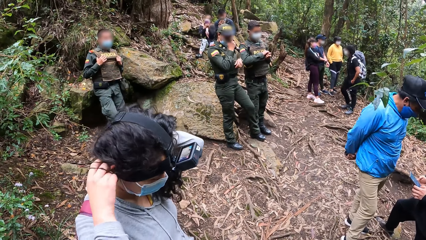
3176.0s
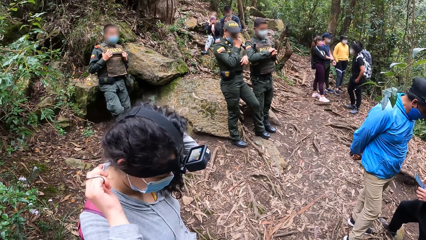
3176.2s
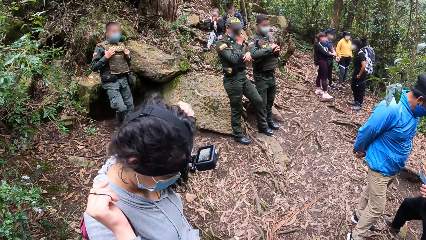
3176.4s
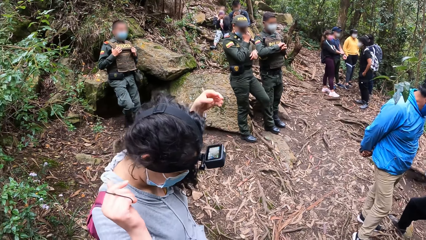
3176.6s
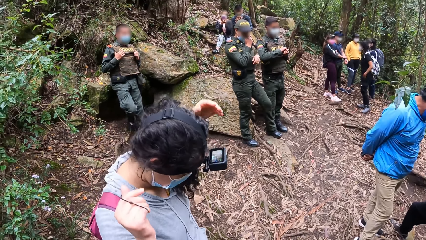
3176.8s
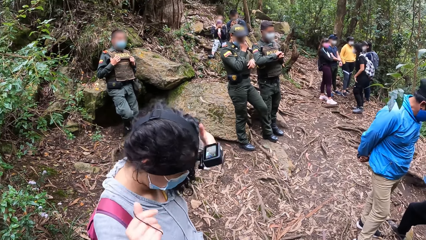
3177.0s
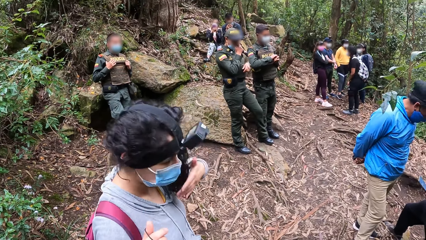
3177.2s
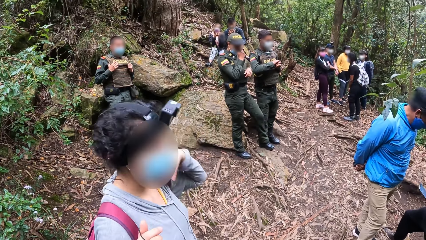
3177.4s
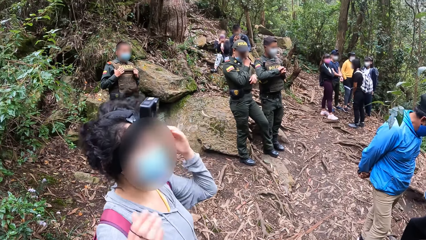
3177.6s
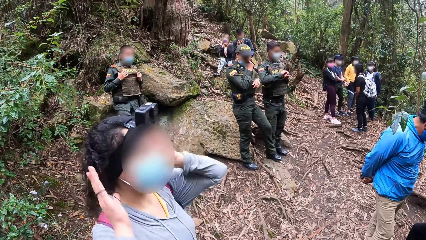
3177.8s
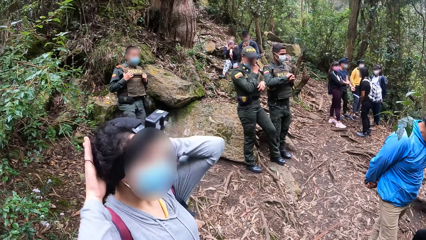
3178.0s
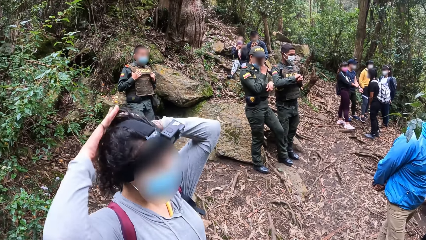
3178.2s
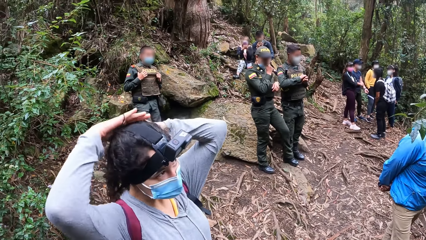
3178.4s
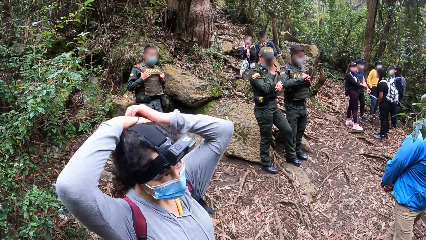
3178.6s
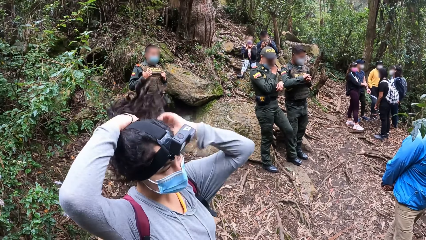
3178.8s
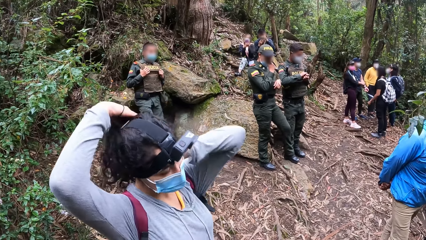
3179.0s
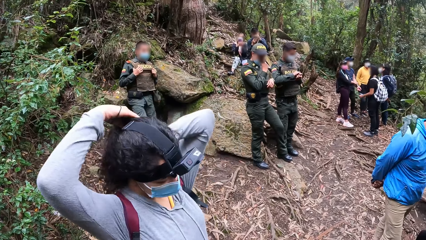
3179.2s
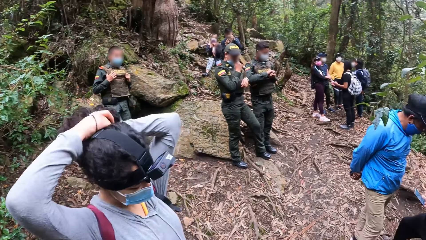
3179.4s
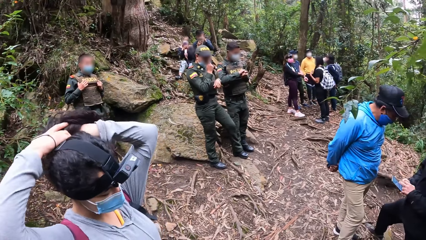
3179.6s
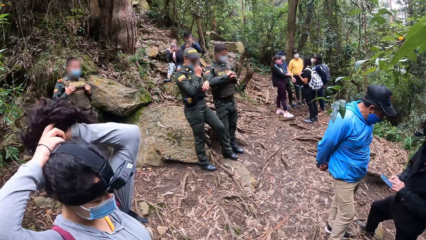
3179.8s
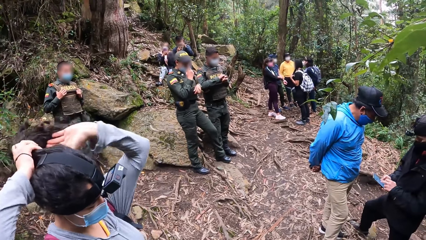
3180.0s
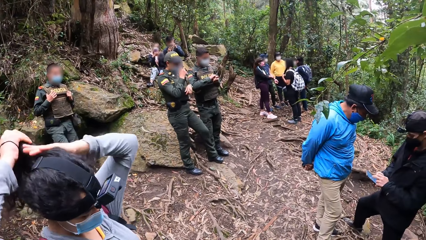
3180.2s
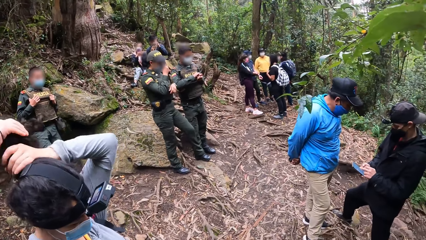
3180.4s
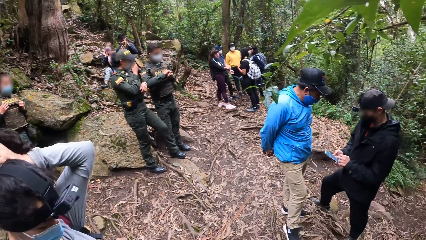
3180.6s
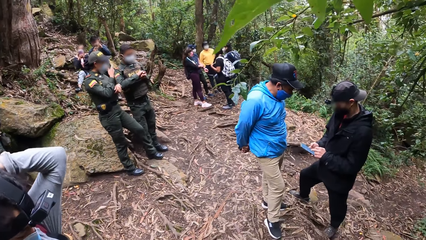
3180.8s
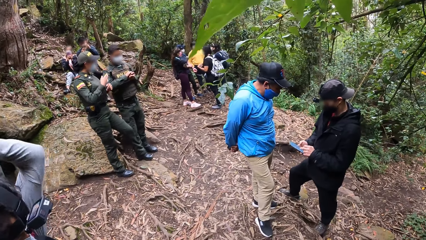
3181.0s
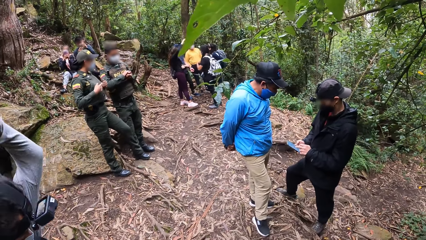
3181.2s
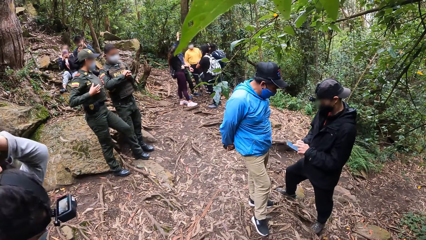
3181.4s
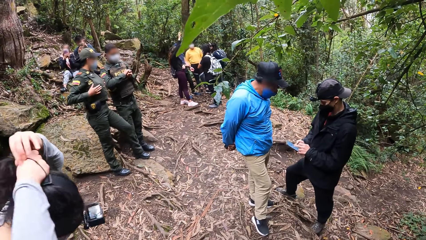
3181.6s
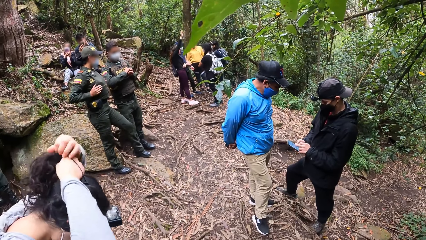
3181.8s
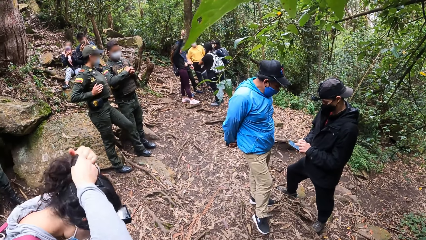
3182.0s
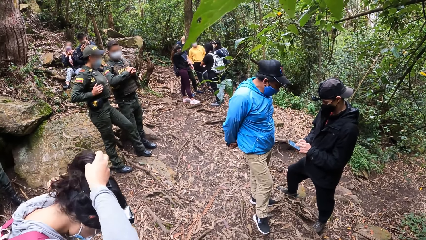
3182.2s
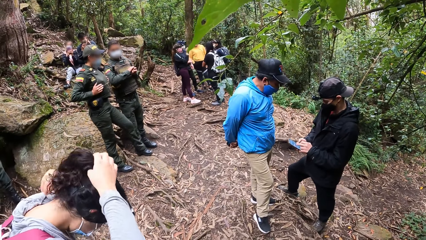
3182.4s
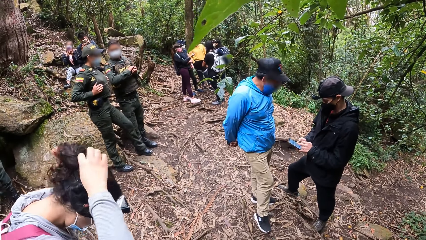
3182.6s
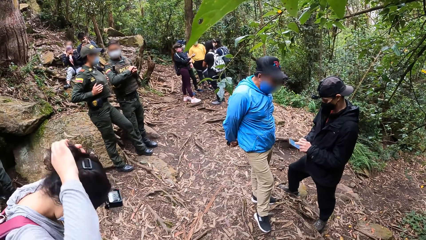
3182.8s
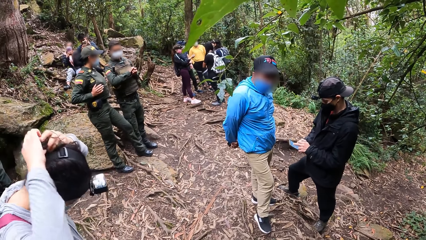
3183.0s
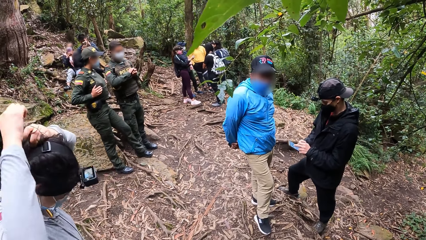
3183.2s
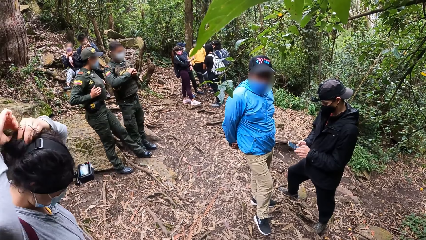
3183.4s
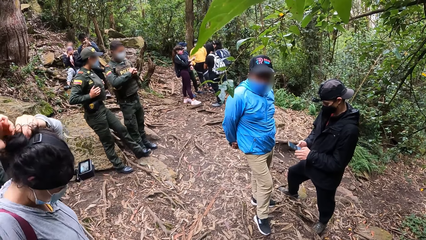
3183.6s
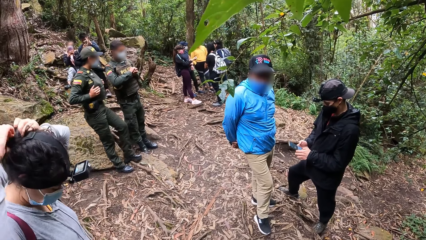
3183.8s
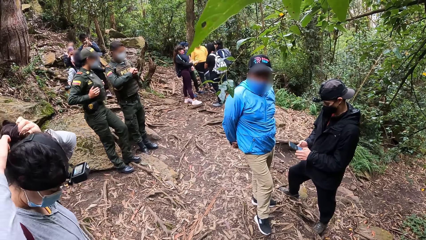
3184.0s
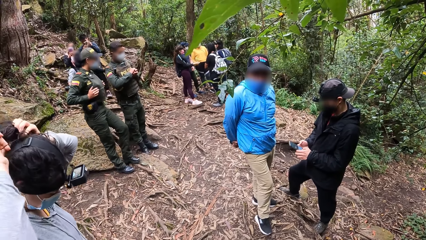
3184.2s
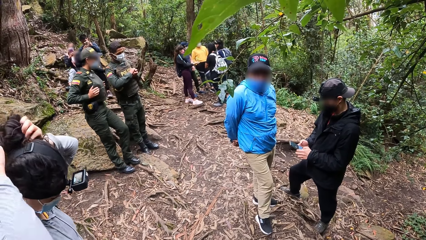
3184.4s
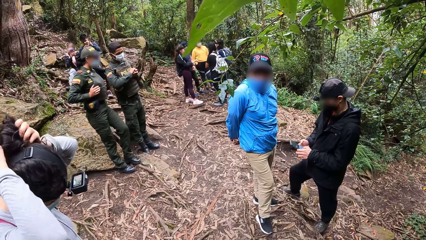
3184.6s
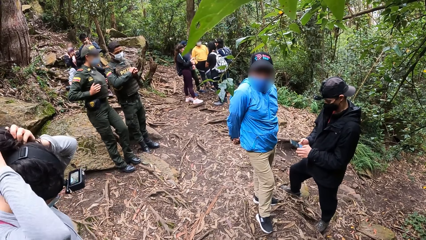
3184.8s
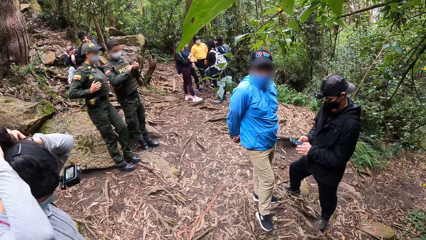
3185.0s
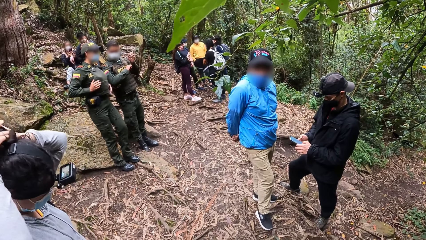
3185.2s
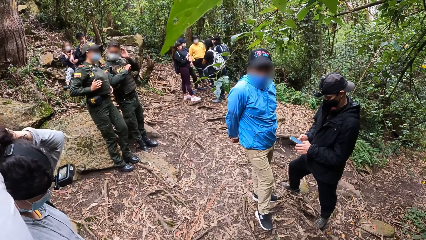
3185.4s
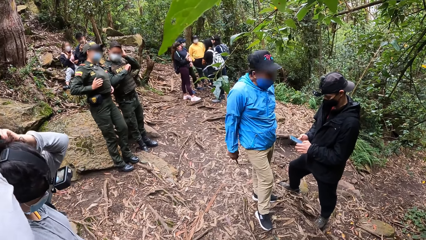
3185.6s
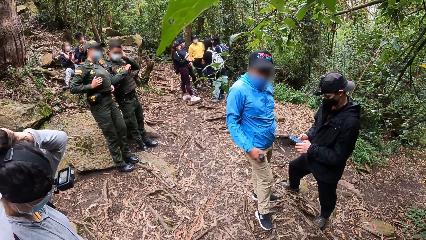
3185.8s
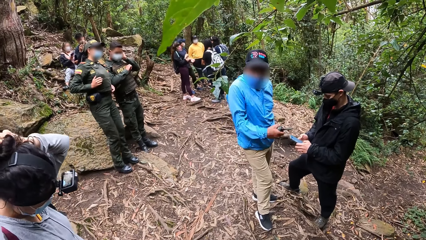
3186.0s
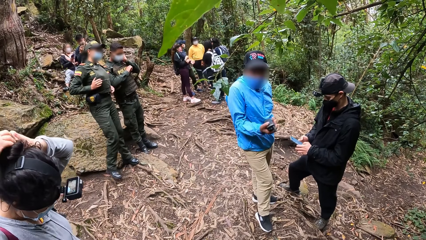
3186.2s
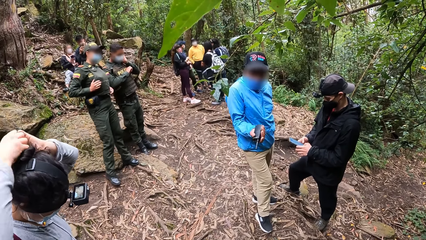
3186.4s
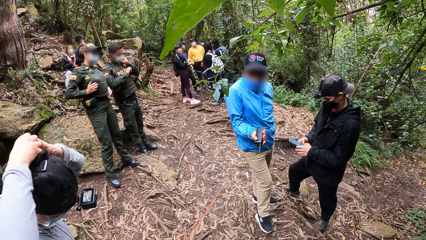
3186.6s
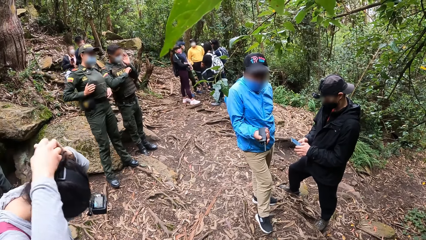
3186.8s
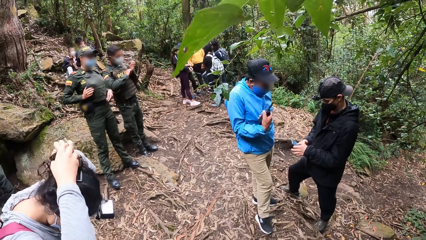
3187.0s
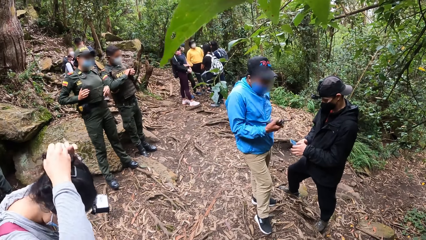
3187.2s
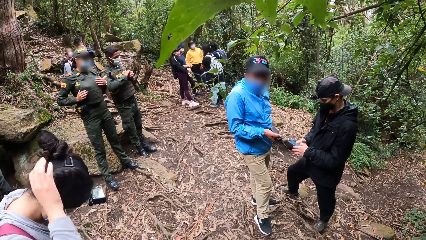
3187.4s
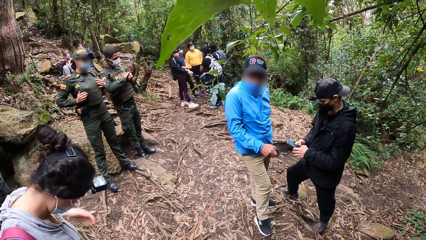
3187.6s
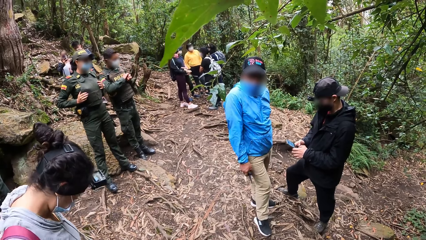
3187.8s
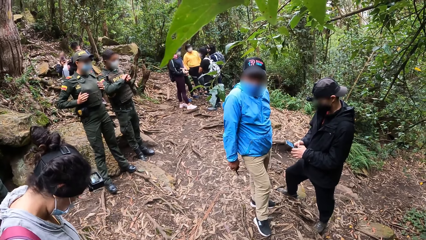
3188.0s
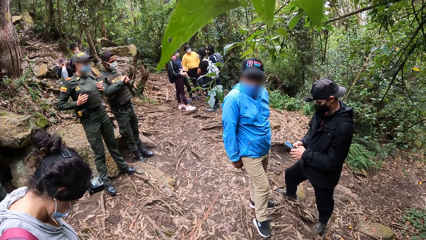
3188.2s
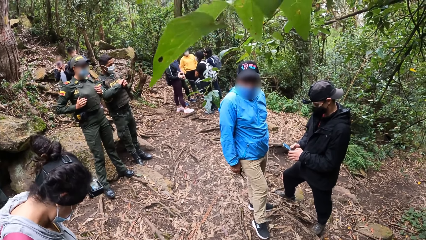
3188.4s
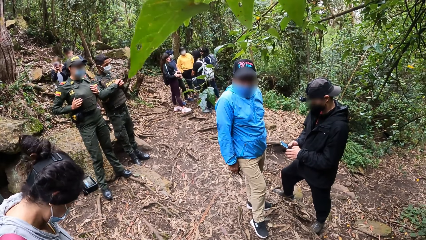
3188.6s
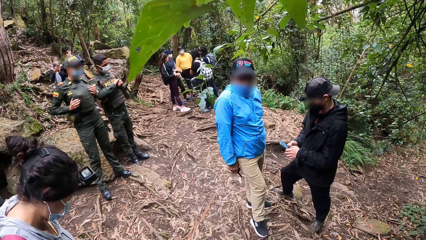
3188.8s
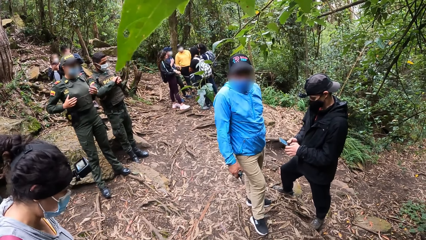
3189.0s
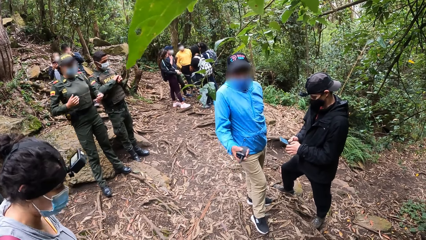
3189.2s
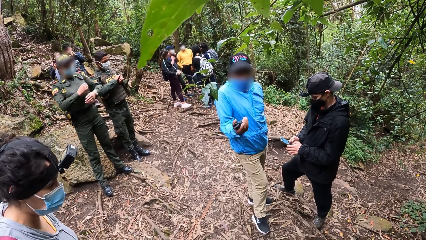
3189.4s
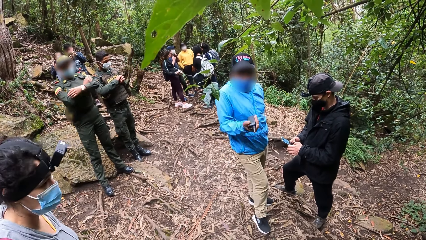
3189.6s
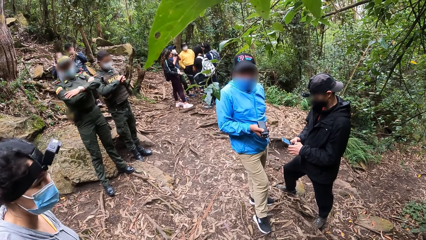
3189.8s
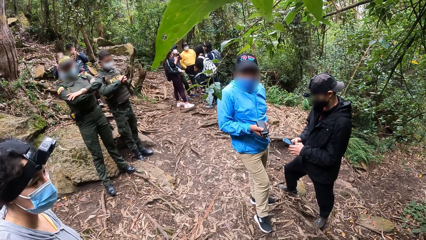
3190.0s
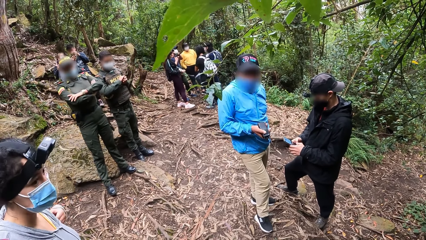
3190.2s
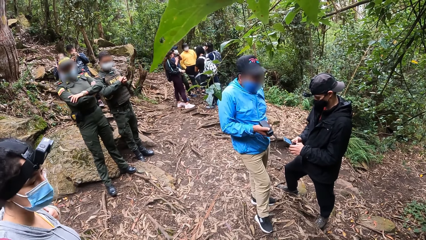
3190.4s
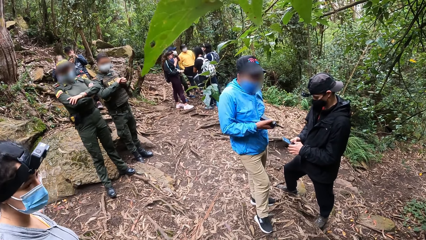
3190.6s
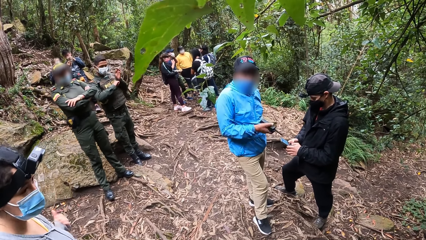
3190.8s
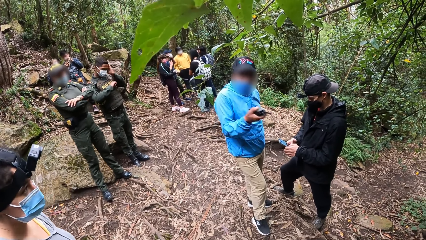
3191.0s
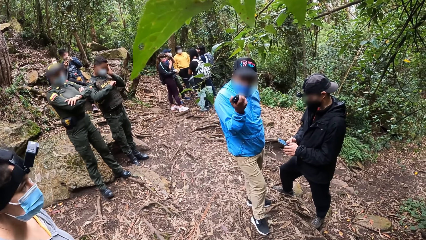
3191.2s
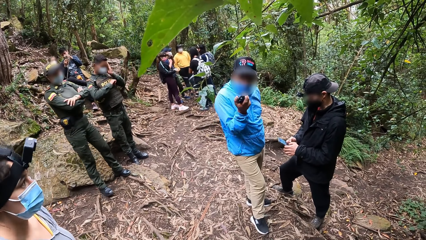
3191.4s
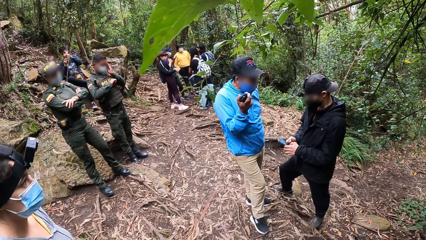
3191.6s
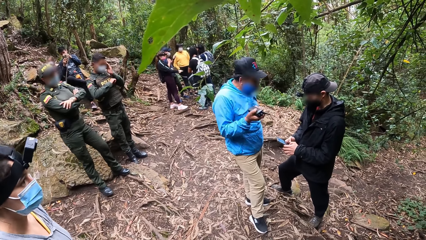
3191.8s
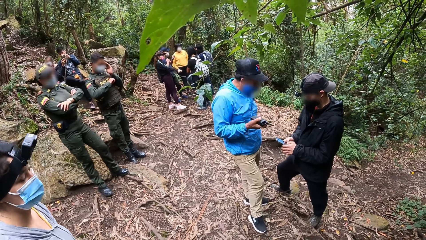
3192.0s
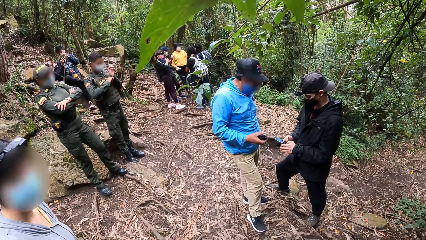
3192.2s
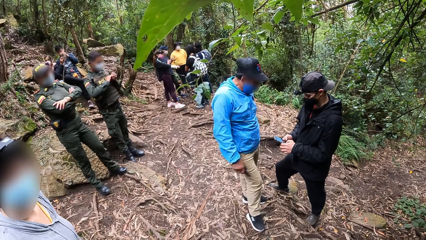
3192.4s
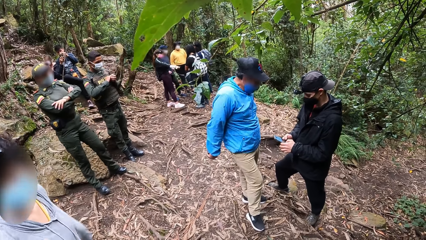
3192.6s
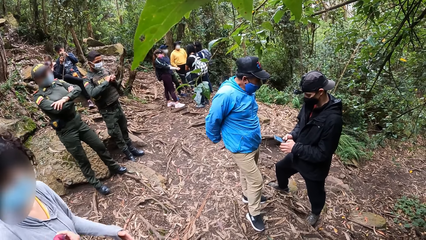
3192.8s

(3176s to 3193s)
A woman adjusts the camera strap with hands. The woman ties her hair with the rubber band in her right hand. The woman holds the hair with hands. The woman puts the hair band on the hair. The camera wearer interacts with a man. The man moves a hand. Another man operates a phone. The woman pulls off her sweater with both hands. The first man moves a hand. The woman removes her backpack. The first man moves a hand.
